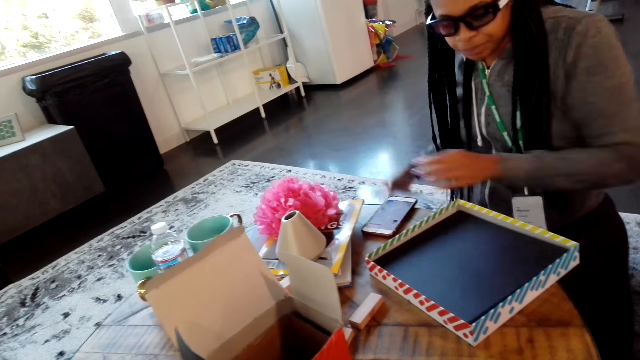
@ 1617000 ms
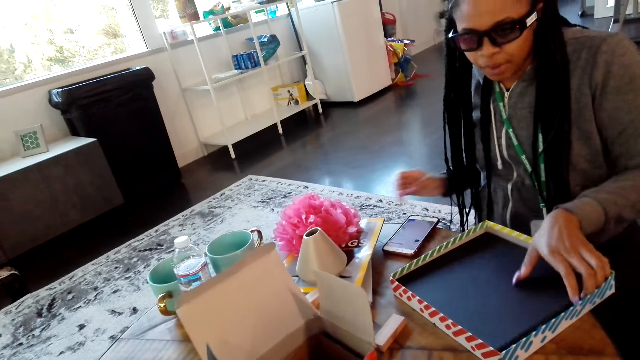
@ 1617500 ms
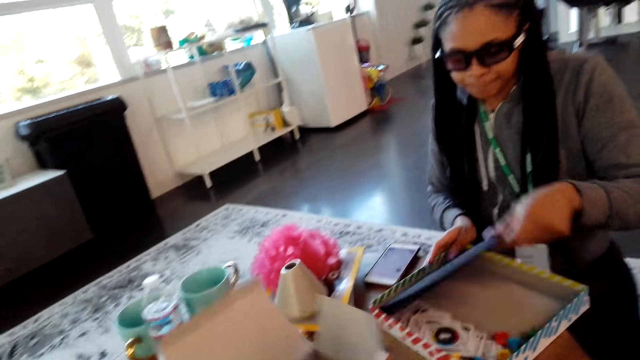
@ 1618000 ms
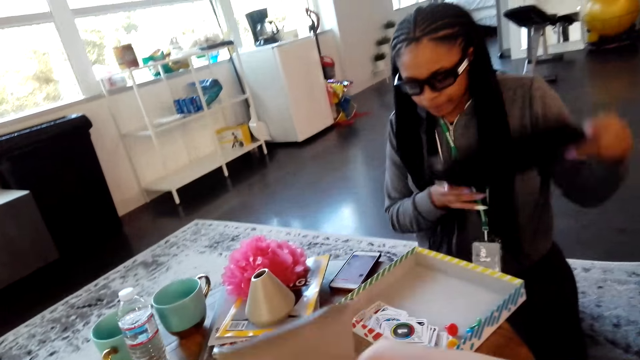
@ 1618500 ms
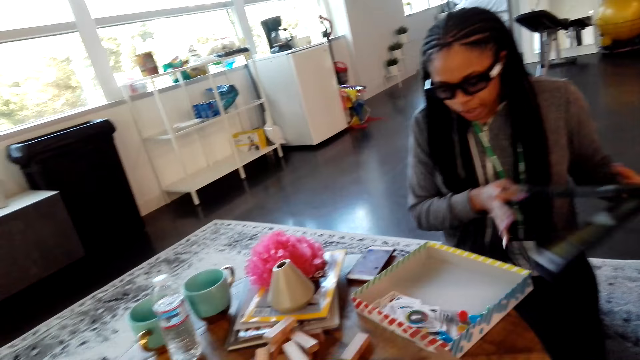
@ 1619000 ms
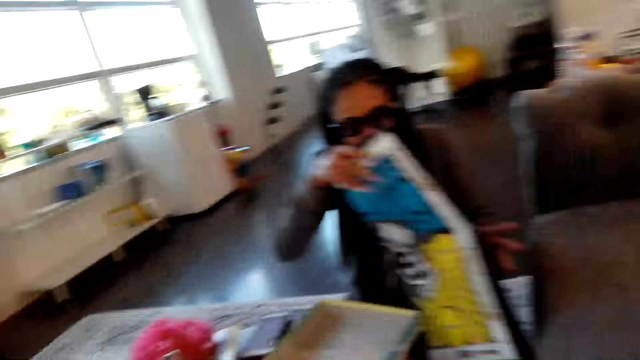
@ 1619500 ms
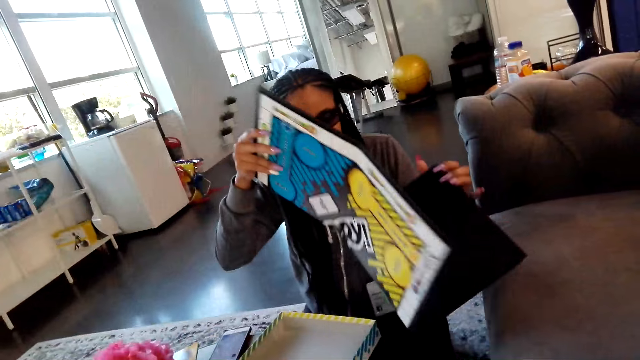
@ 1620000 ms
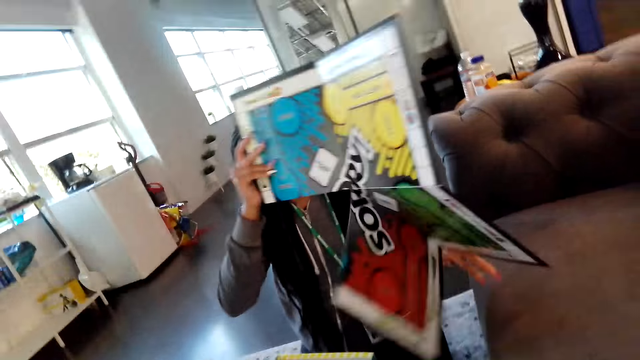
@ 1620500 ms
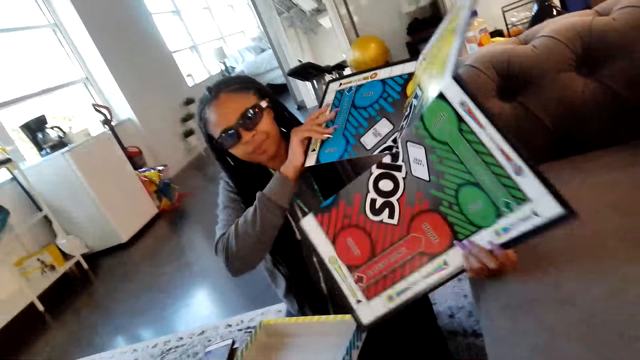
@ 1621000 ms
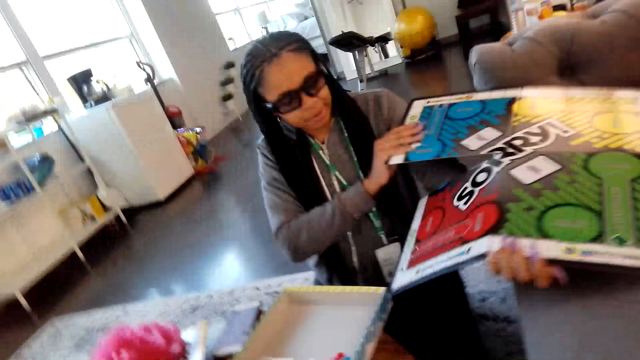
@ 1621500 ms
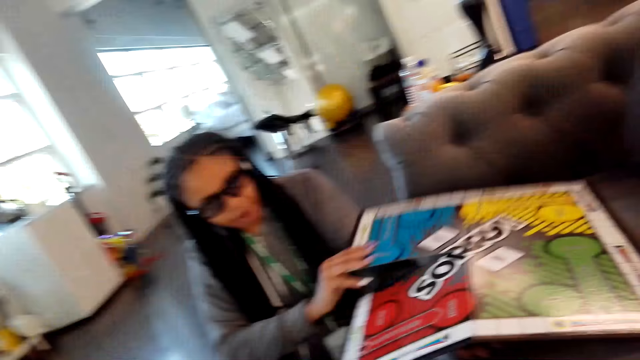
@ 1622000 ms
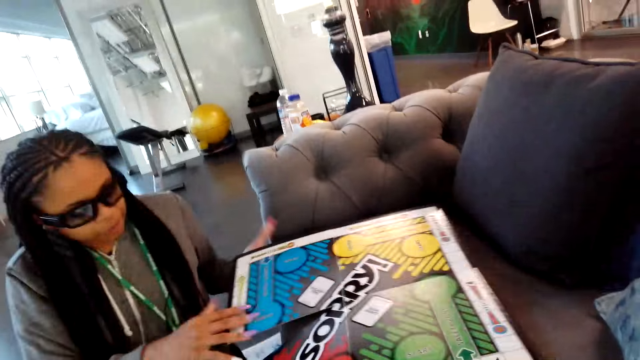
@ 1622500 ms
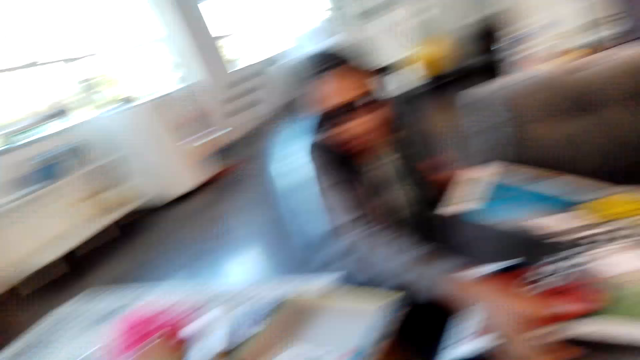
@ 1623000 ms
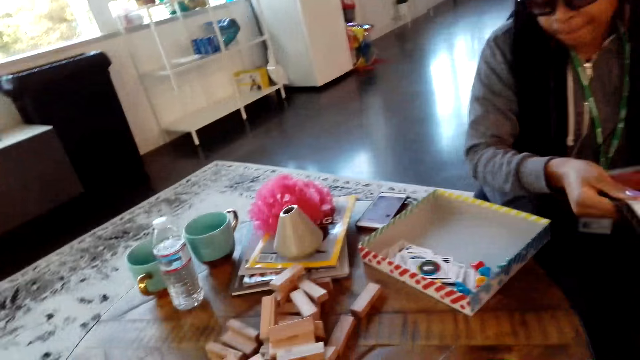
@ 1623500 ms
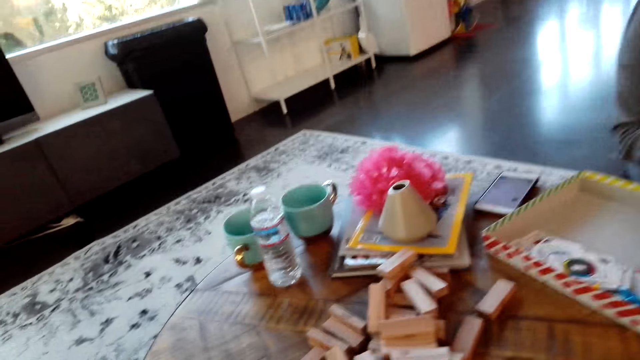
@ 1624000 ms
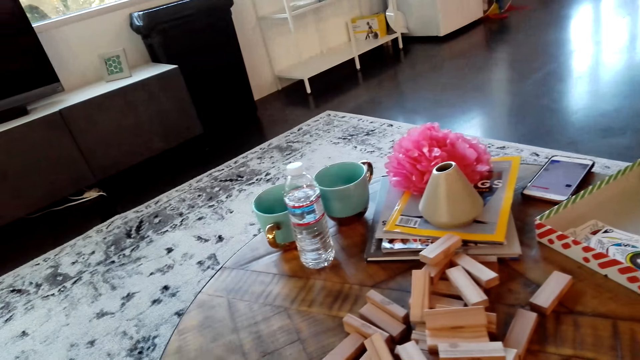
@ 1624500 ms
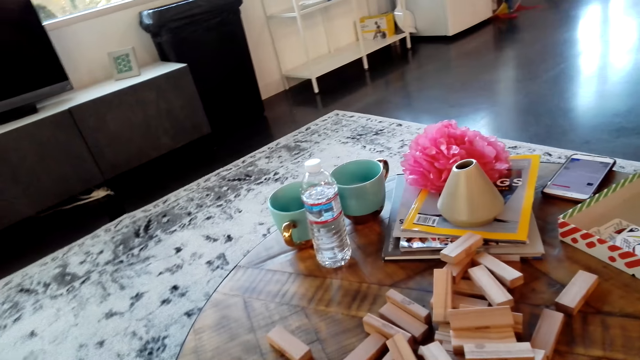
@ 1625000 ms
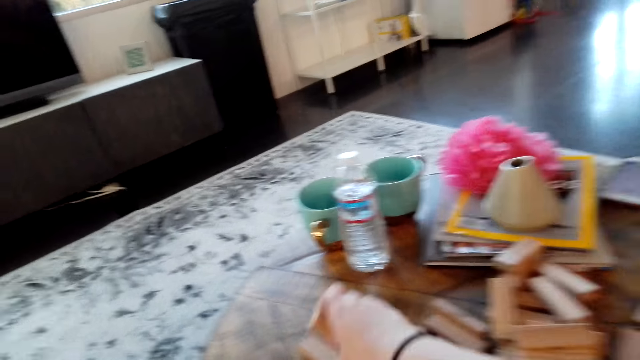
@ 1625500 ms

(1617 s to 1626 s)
A woman picks up a paper and puts the paper aside. The woman picks up a board and unfolds the board. The camera wearer looks at the table.

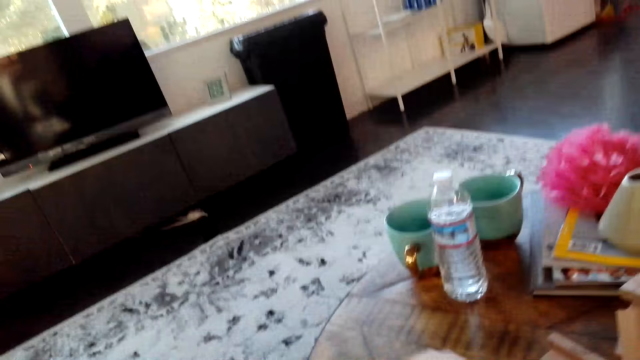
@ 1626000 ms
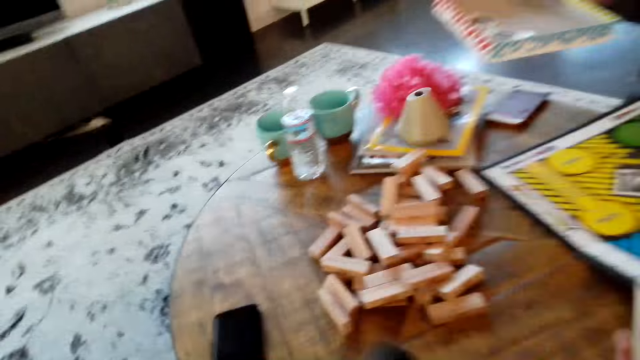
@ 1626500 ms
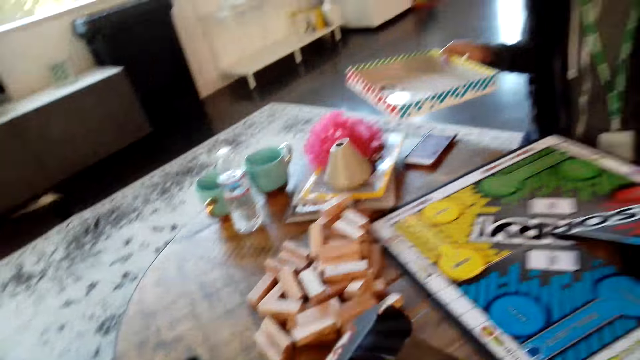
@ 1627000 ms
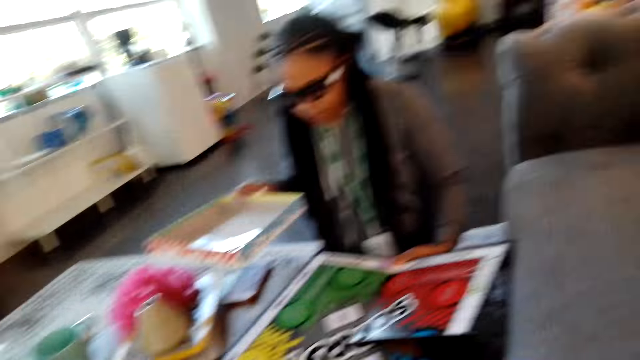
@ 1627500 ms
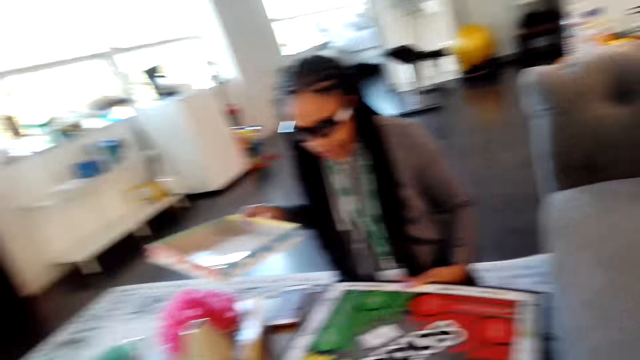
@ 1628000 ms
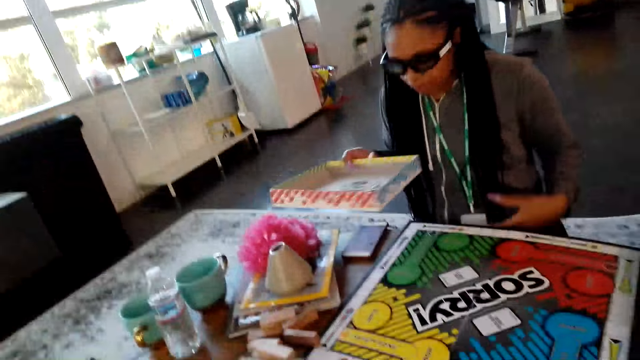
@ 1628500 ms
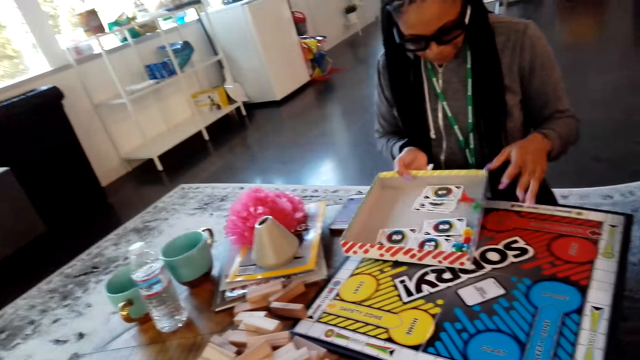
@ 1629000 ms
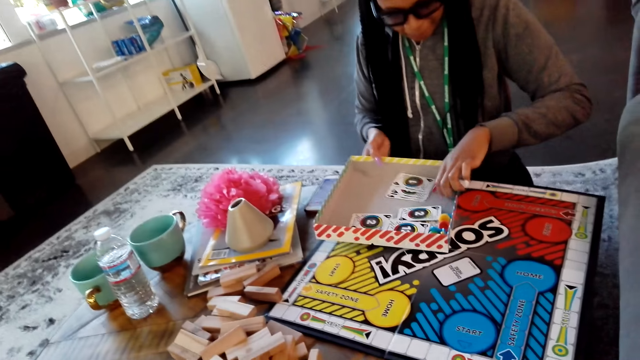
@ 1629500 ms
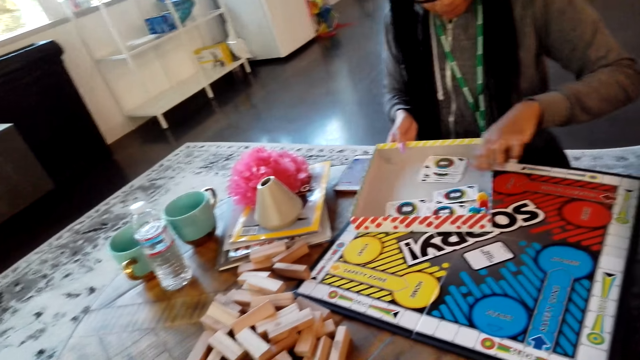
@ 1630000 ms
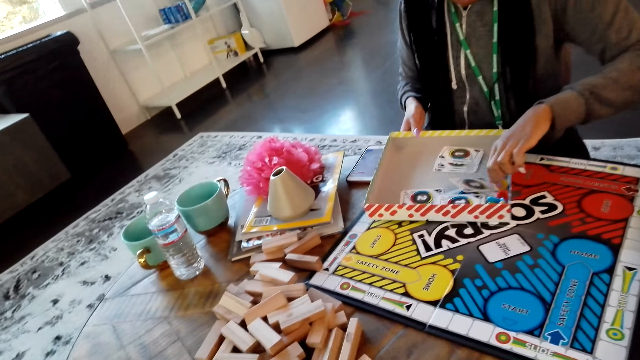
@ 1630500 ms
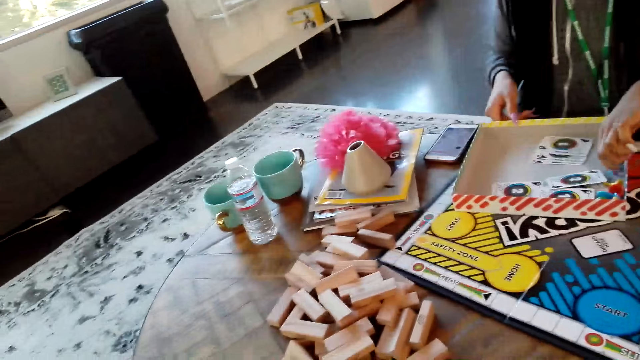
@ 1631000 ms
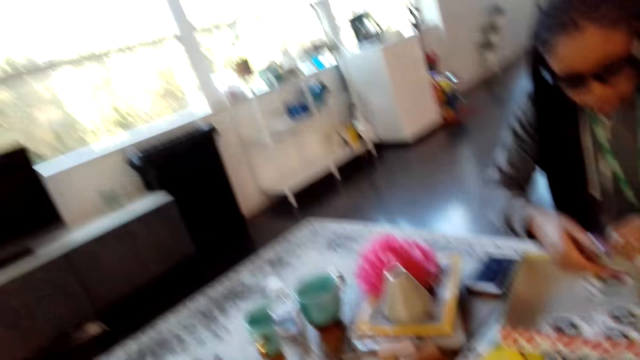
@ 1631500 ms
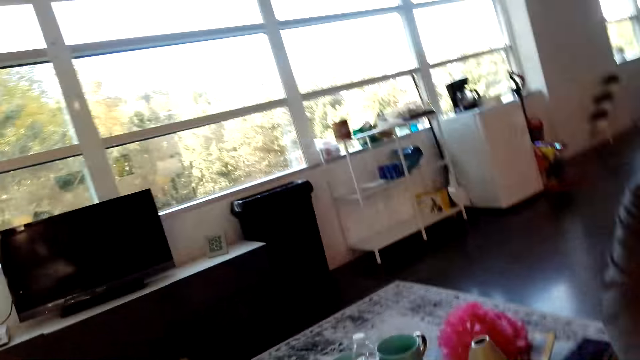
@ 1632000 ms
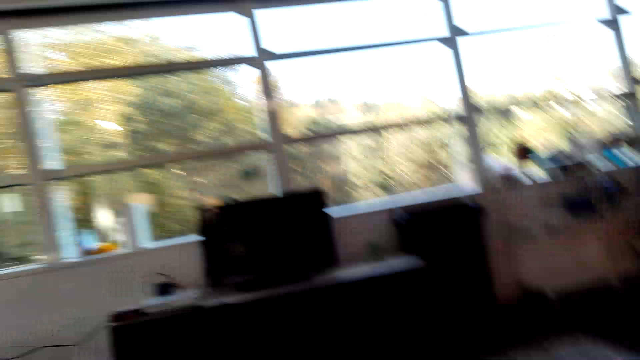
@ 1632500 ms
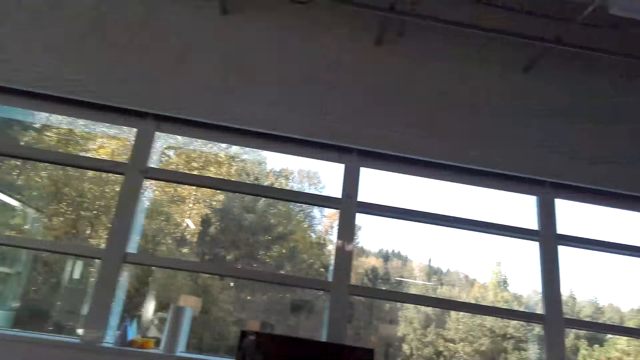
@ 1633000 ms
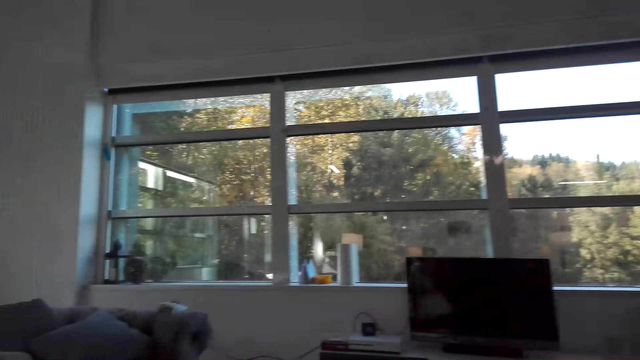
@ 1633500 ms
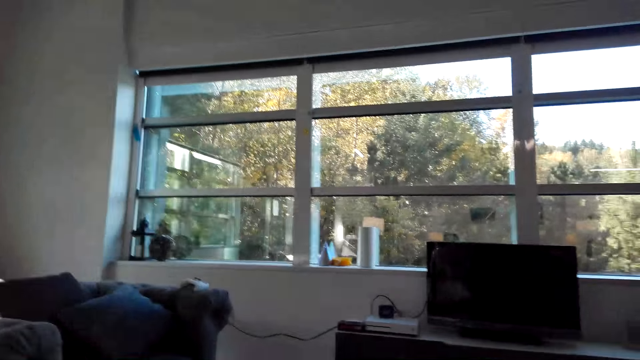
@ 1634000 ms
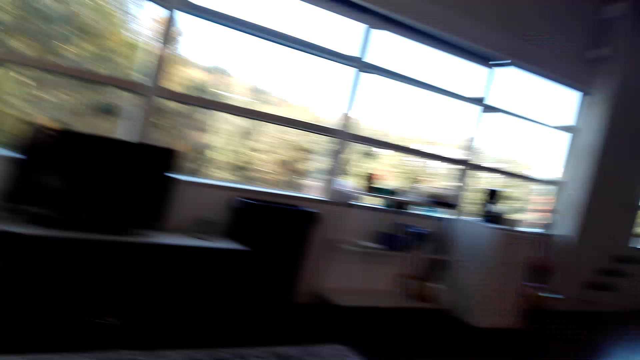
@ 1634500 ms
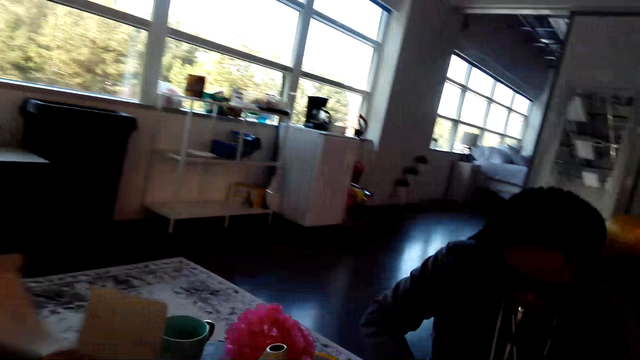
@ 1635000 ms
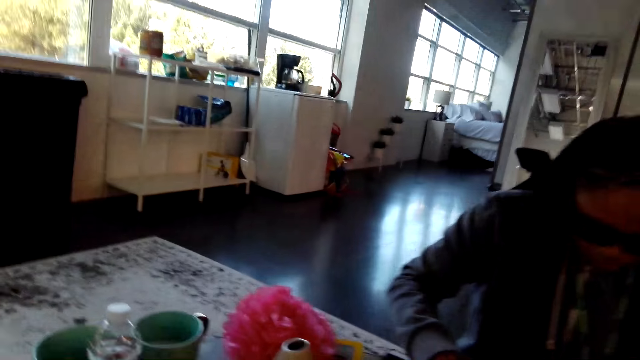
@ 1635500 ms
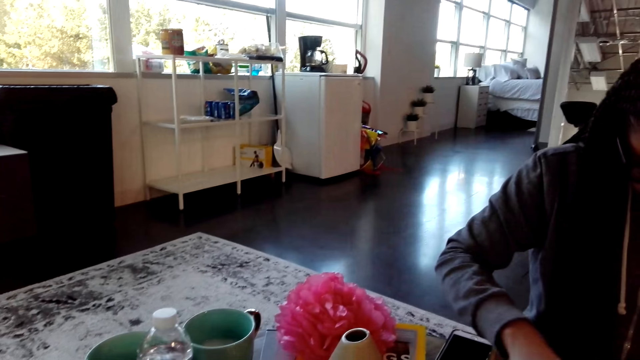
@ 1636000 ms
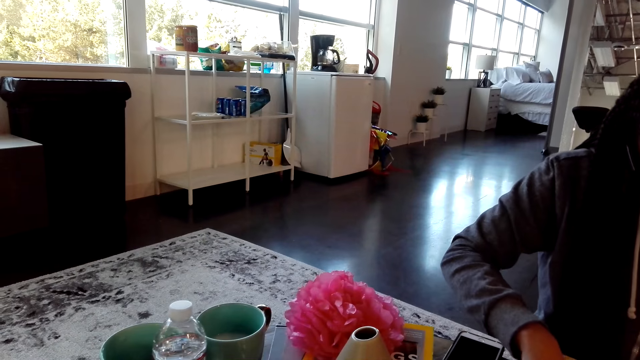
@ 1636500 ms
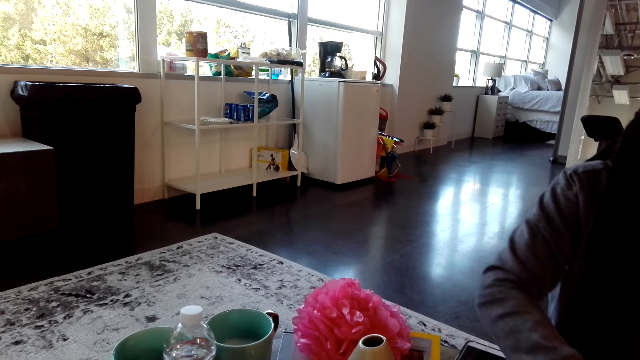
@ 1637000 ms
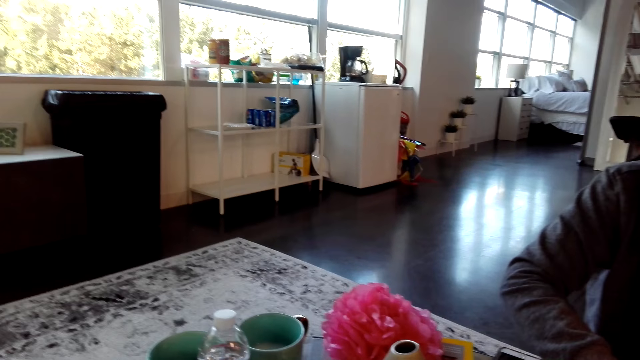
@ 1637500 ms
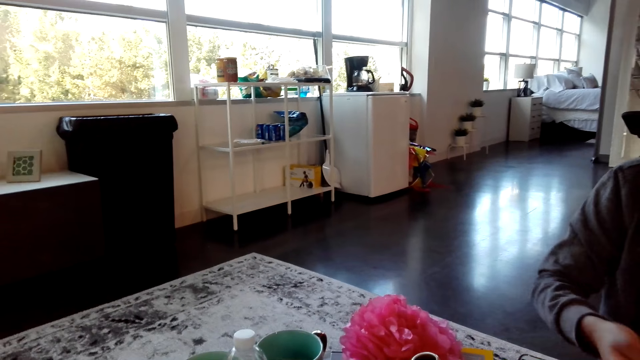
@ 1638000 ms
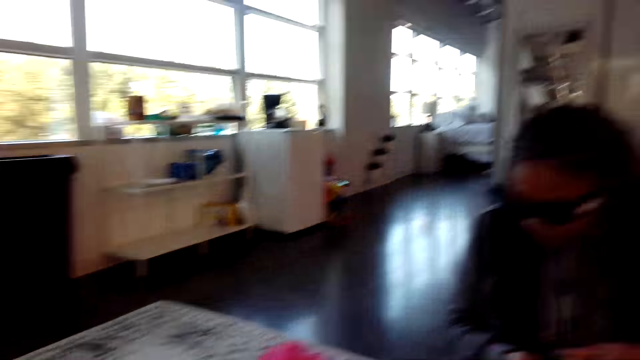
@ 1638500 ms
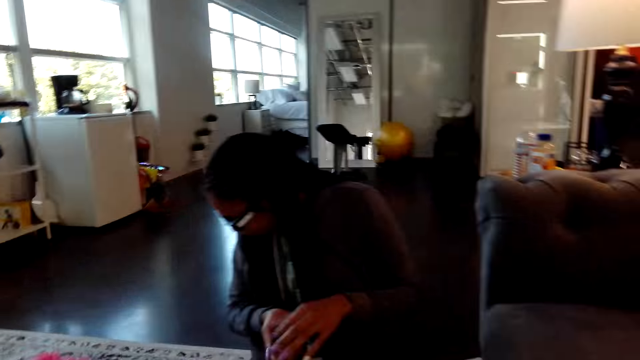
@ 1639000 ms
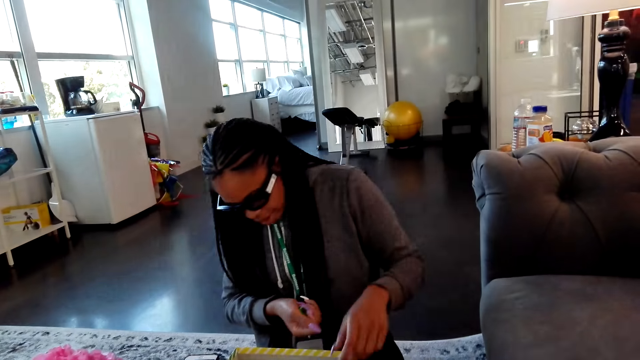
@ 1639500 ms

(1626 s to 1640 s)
The camera wearer picks up a block. A woman puts the board on the table. The woman puts a box down and picks up beads. The camera wearer looks around. They move their hands.
